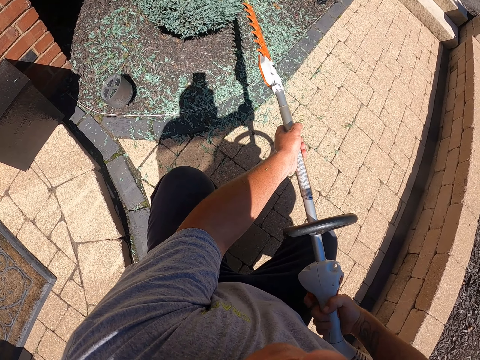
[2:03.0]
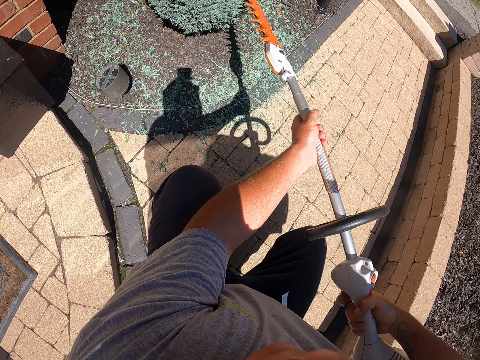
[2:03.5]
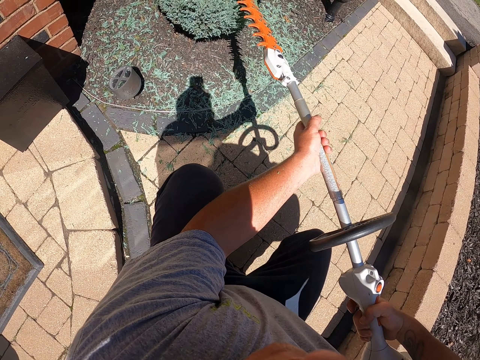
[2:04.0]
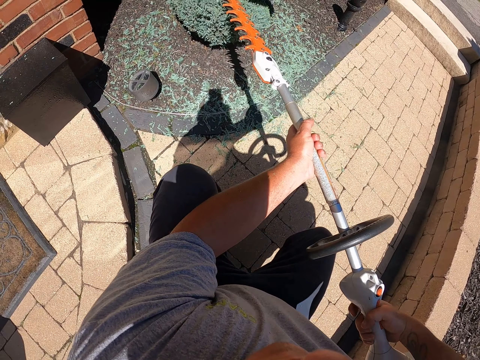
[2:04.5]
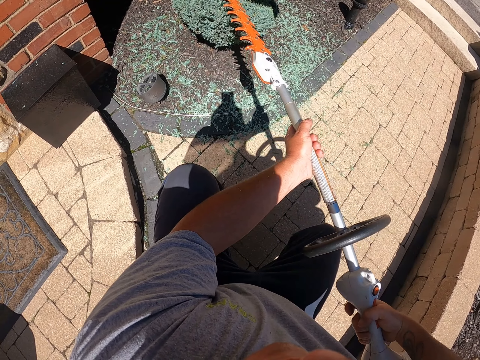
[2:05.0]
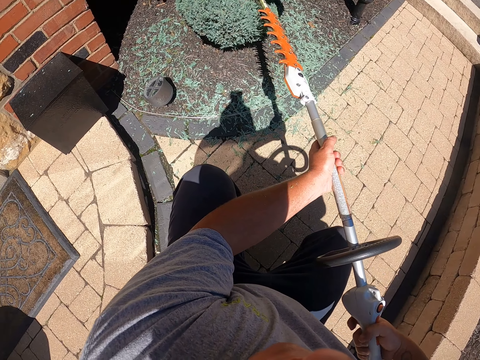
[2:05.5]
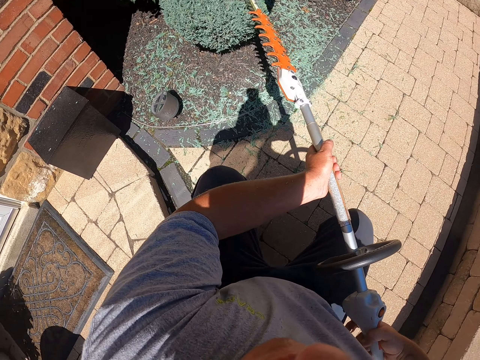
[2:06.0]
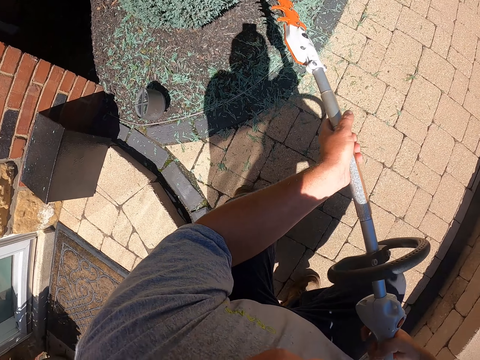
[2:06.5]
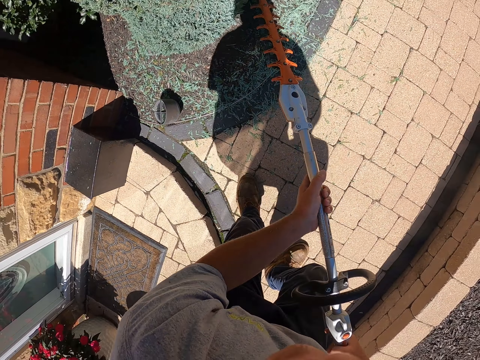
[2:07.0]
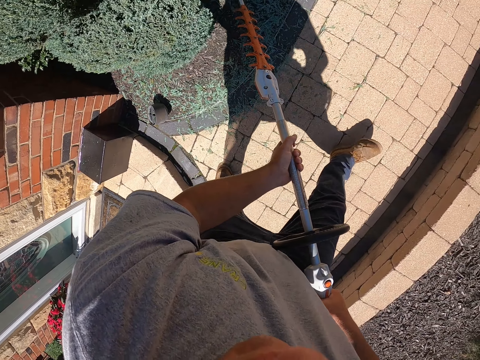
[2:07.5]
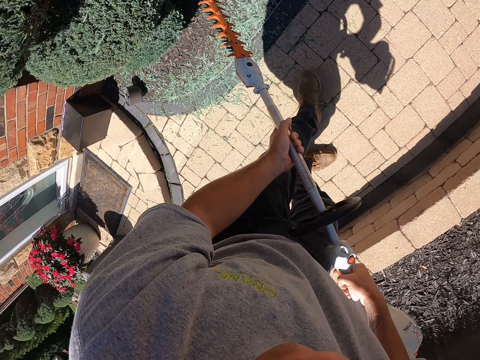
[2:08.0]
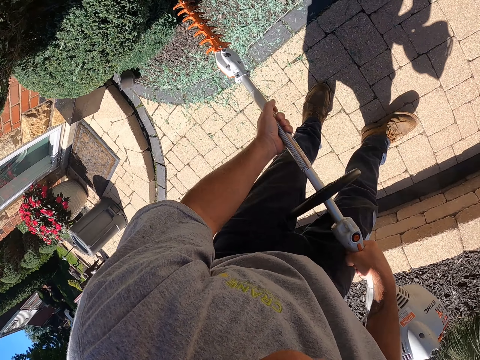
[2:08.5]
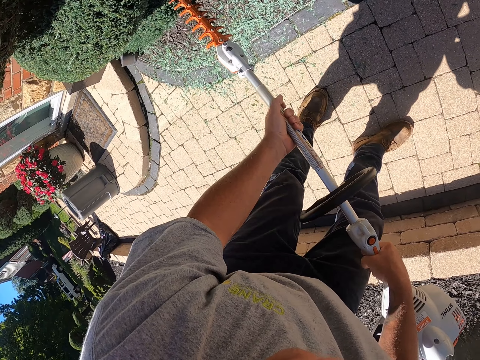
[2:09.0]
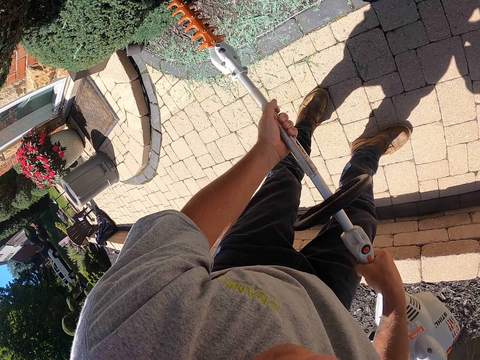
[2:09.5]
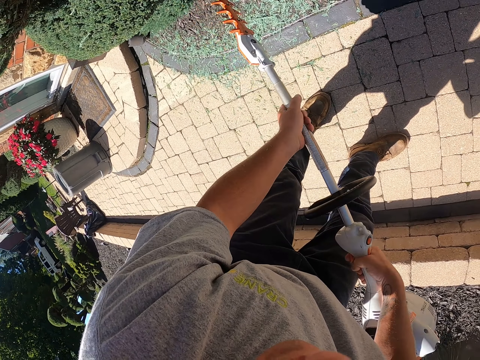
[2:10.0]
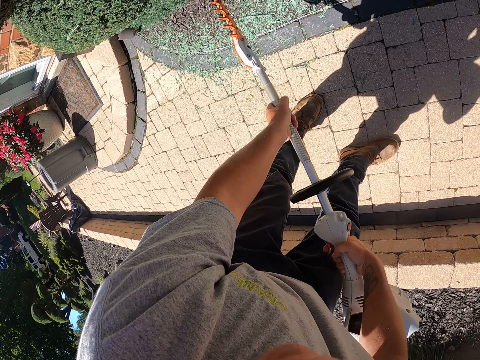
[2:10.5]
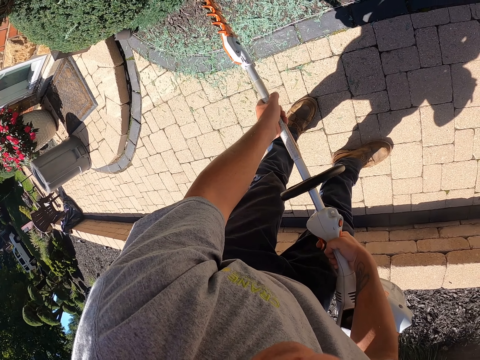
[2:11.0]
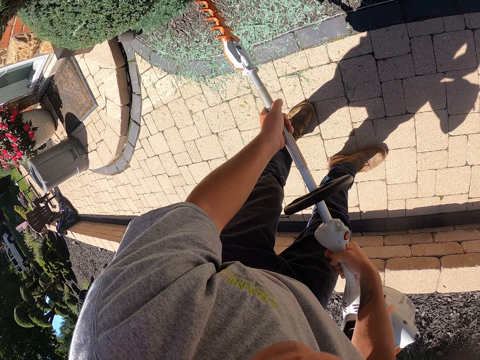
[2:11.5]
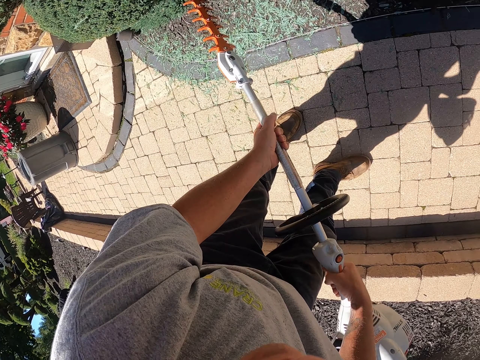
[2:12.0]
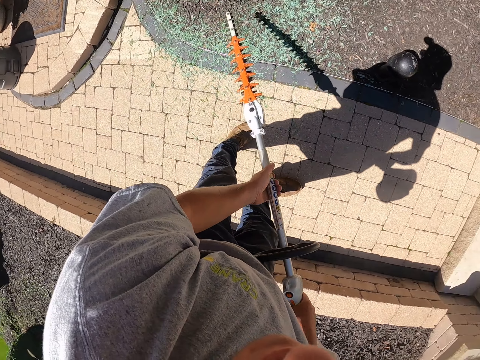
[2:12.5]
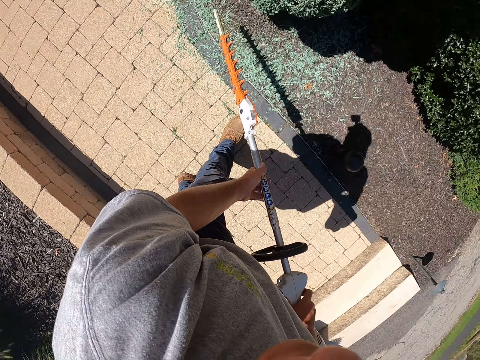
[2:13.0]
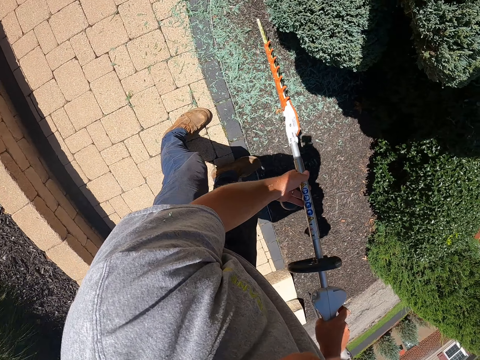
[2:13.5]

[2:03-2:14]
The camera wearer steps forward. They stand up, walk in the pavement and trim the flower with the hedge trimmer. They move the legs.

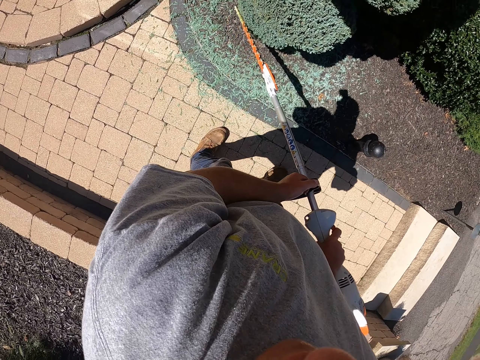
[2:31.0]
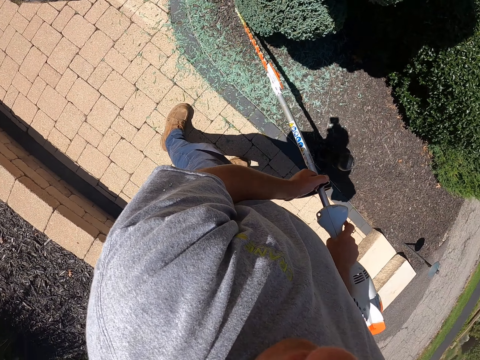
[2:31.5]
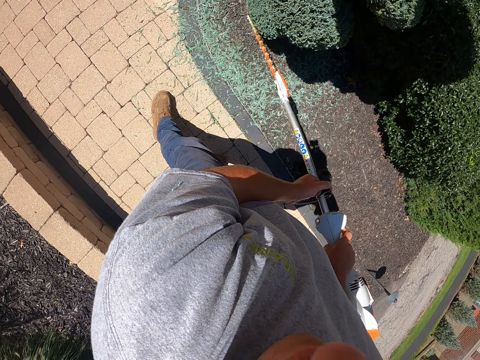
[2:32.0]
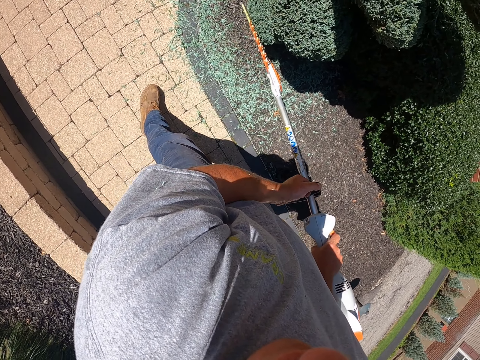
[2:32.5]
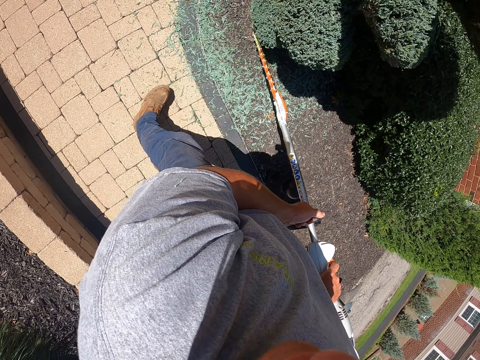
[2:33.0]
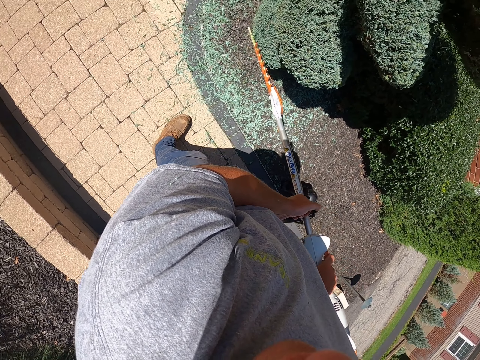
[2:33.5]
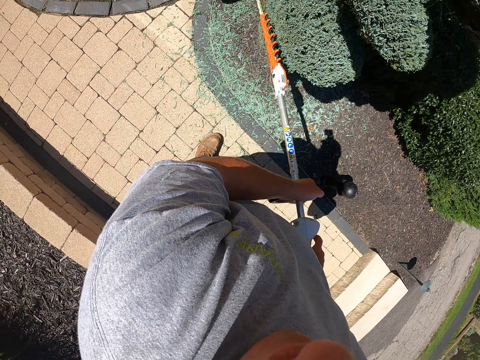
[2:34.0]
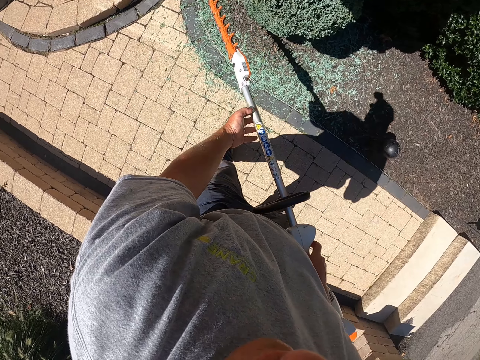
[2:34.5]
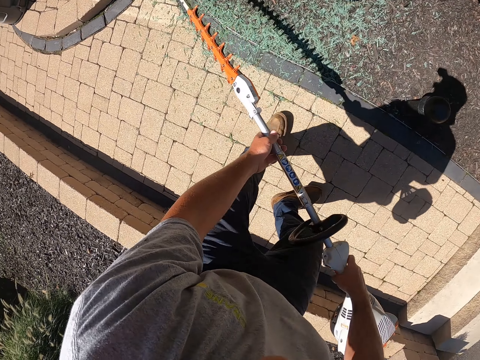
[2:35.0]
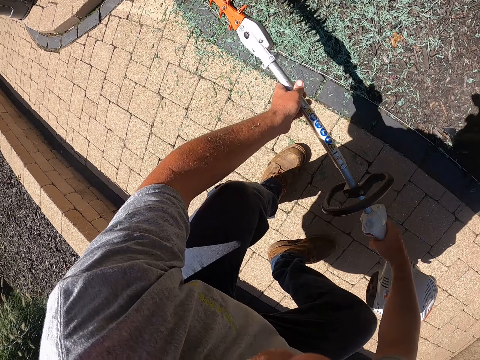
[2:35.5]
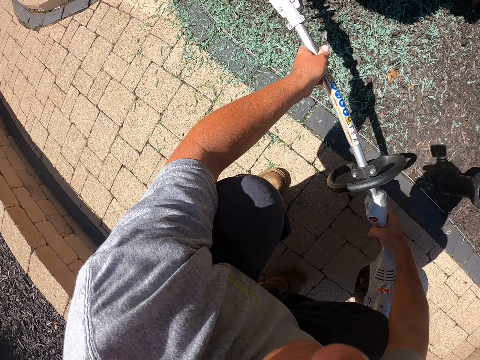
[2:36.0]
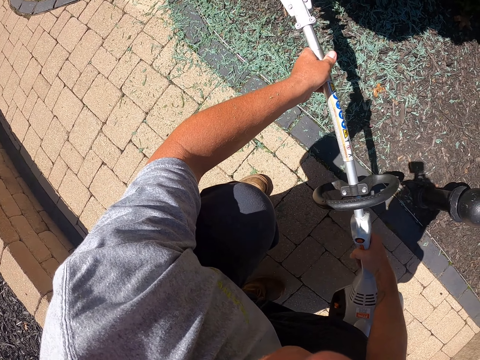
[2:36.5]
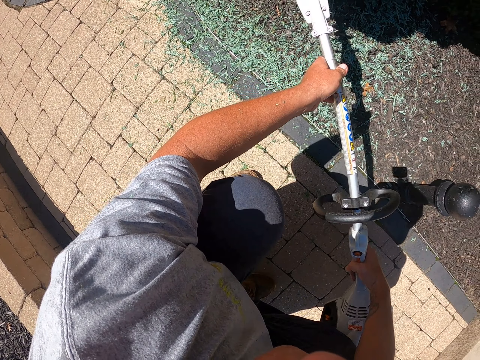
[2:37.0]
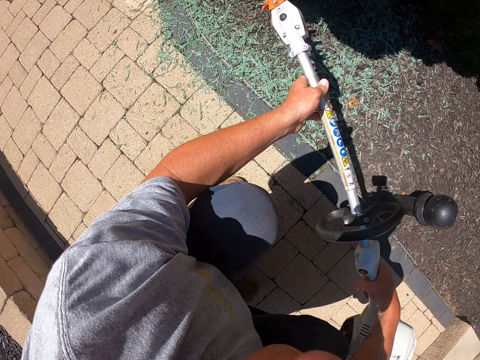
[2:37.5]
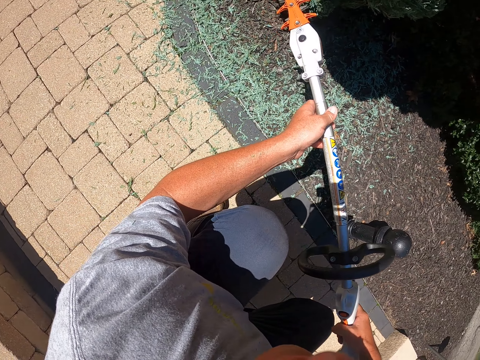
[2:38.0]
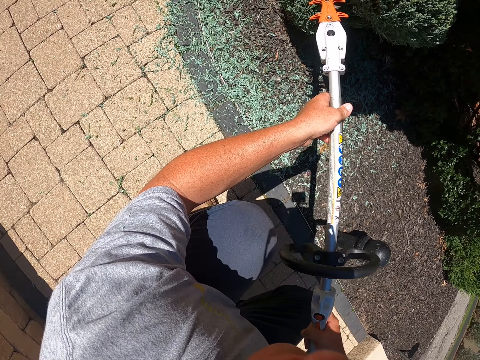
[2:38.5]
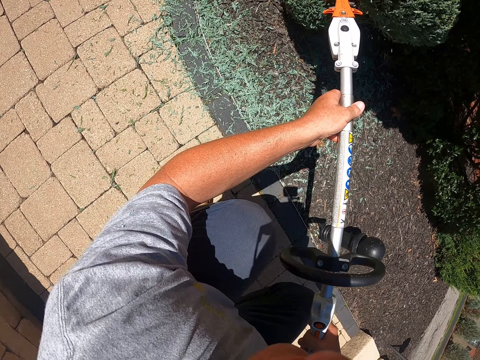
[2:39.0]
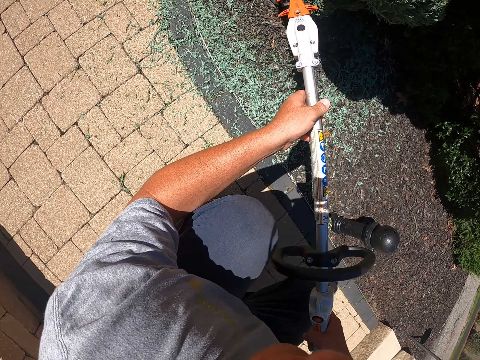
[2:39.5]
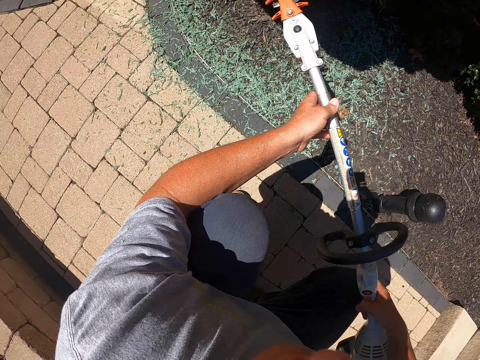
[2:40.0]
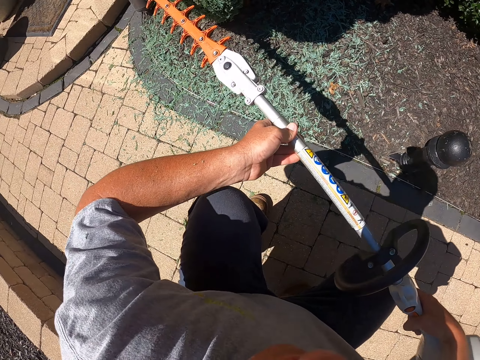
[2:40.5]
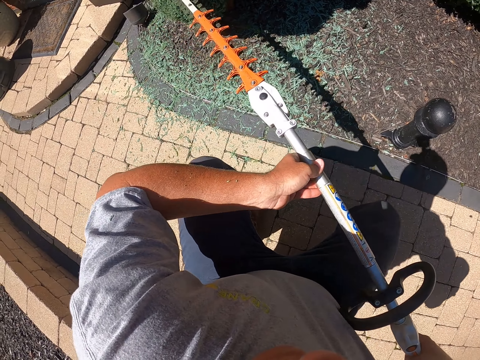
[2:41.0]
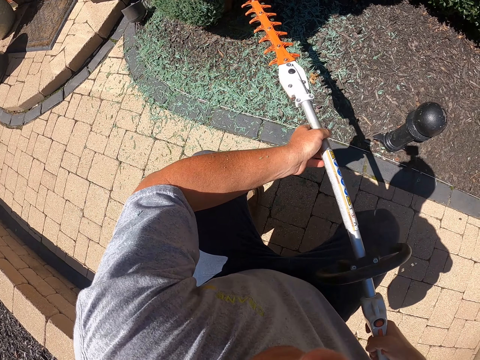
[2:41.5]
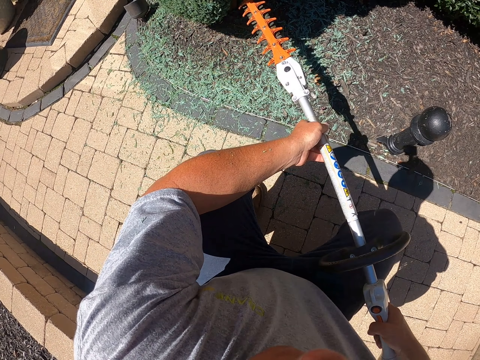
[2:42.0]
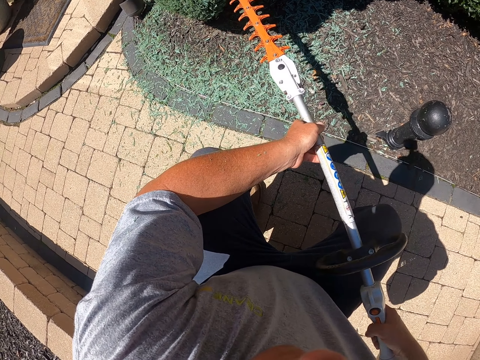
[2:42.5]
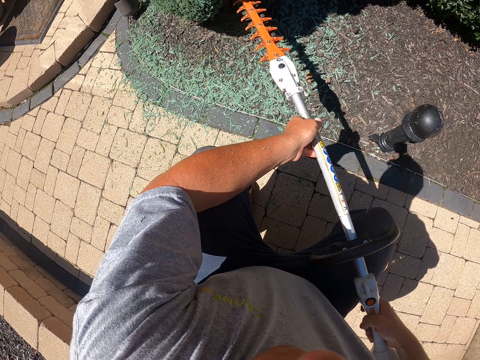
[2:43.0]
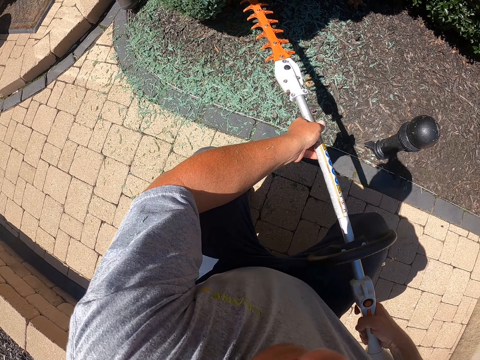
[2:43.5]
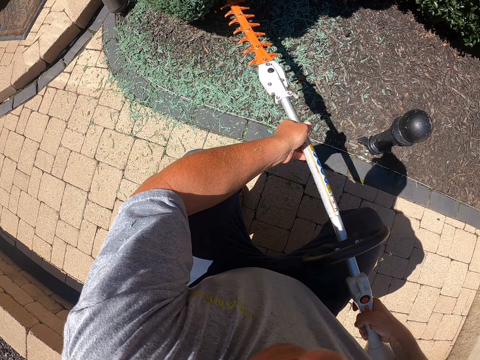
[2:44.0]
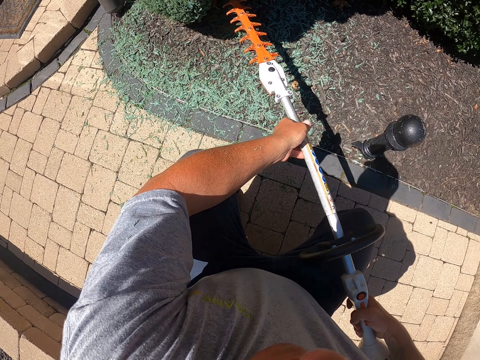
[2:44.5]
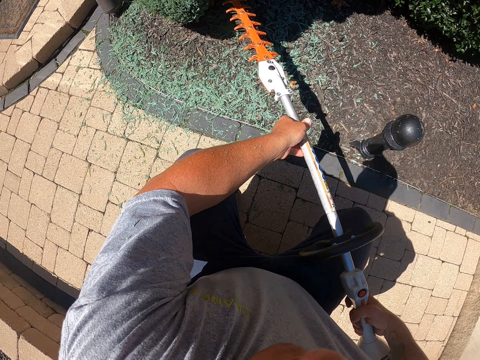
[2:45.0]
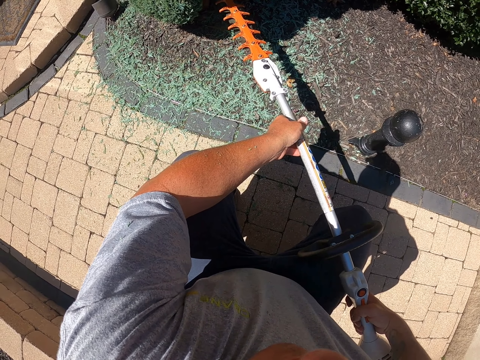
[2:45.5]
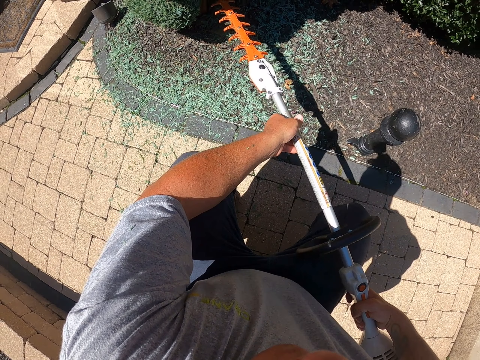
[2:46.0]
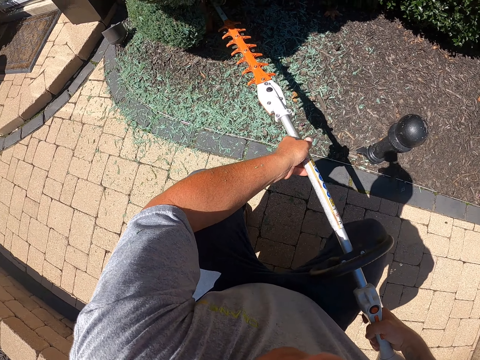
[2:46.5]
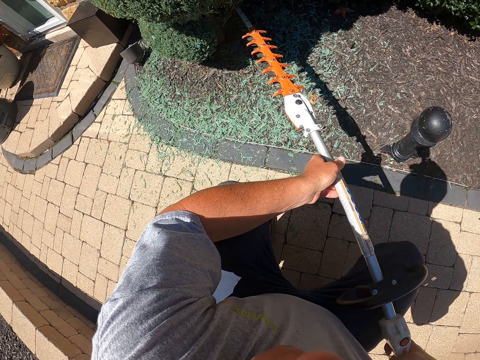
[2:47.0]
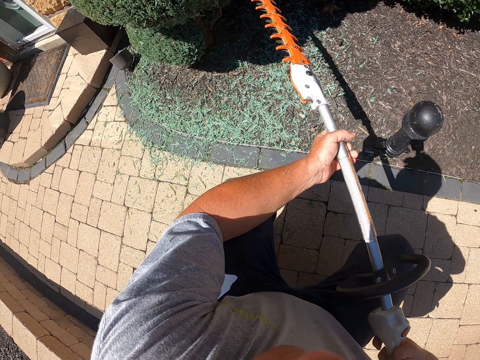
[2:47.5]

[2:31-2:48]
The camera wearer trims the shrub. They move the leg. They squat. They trim the shrub. They stand up.
